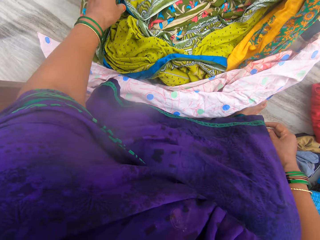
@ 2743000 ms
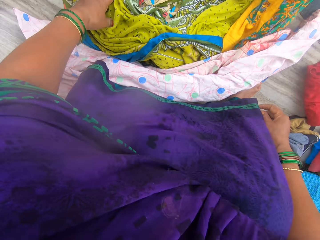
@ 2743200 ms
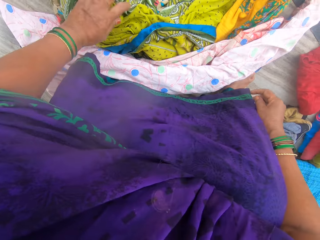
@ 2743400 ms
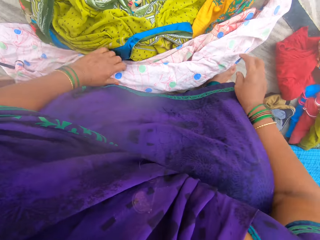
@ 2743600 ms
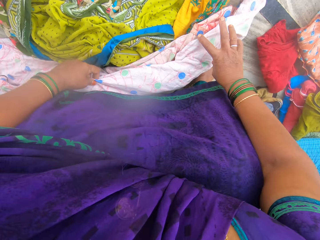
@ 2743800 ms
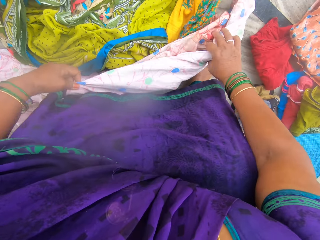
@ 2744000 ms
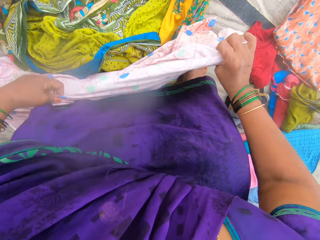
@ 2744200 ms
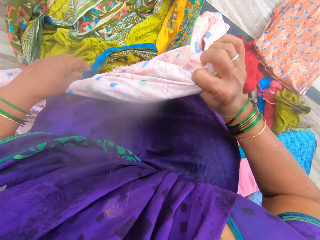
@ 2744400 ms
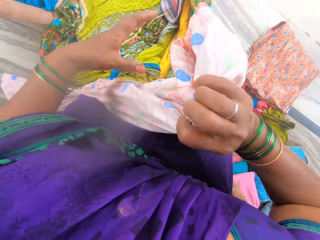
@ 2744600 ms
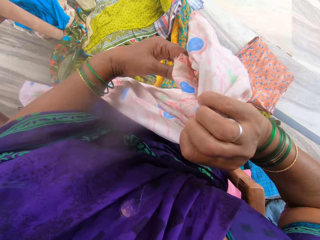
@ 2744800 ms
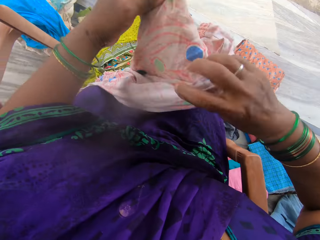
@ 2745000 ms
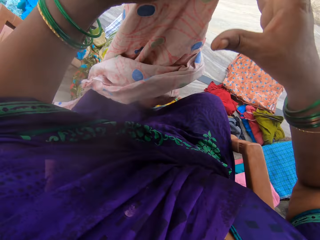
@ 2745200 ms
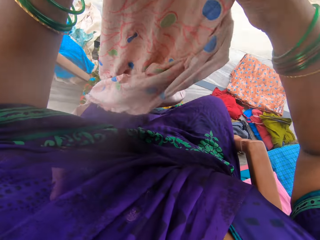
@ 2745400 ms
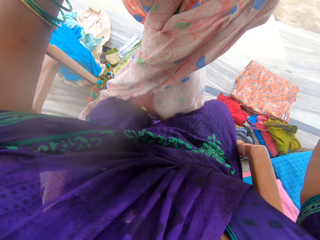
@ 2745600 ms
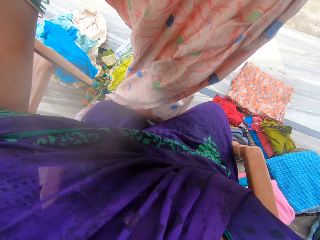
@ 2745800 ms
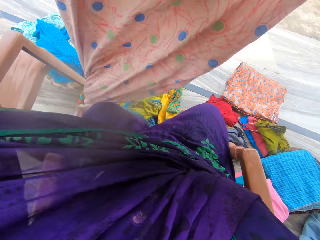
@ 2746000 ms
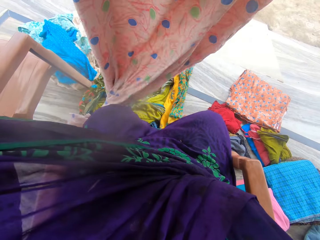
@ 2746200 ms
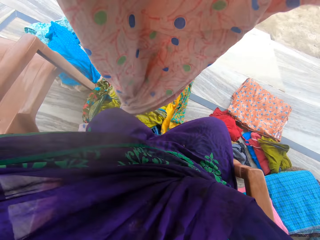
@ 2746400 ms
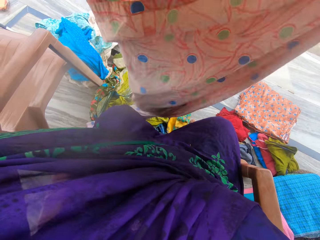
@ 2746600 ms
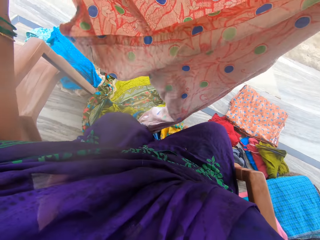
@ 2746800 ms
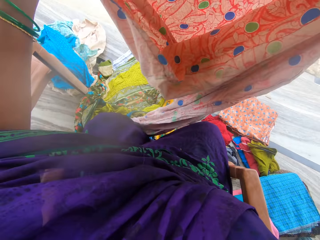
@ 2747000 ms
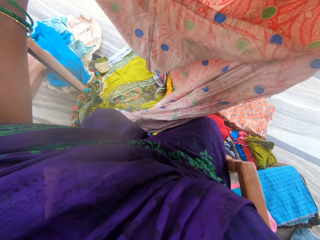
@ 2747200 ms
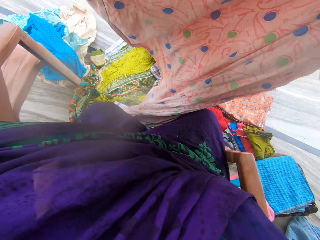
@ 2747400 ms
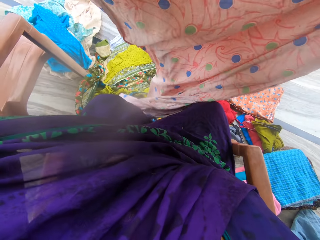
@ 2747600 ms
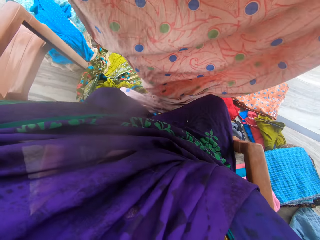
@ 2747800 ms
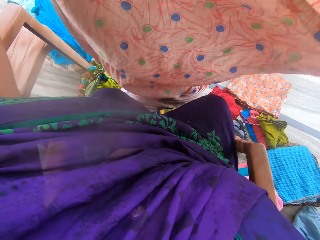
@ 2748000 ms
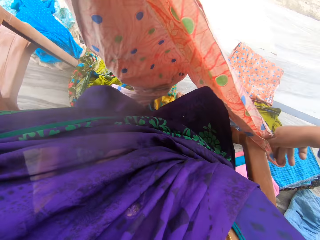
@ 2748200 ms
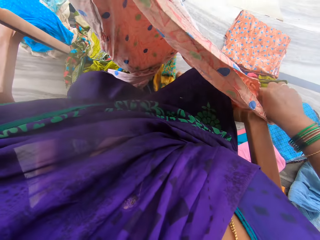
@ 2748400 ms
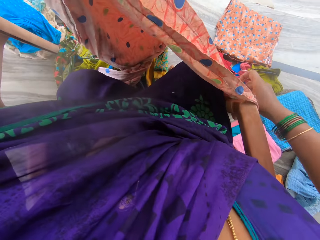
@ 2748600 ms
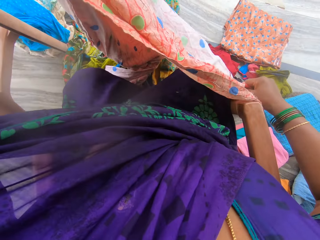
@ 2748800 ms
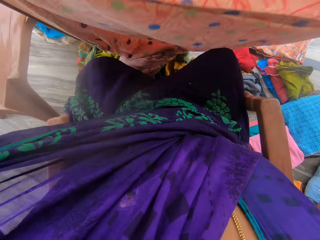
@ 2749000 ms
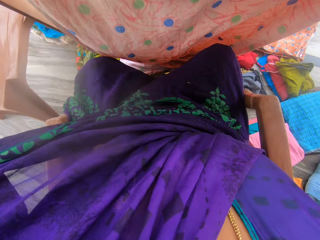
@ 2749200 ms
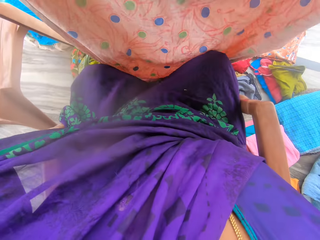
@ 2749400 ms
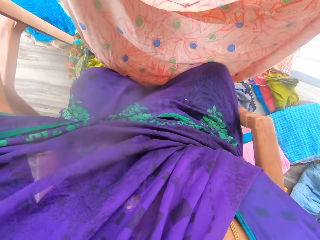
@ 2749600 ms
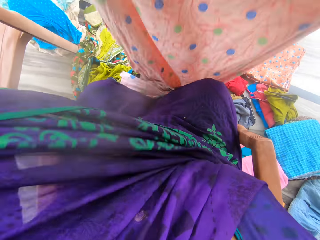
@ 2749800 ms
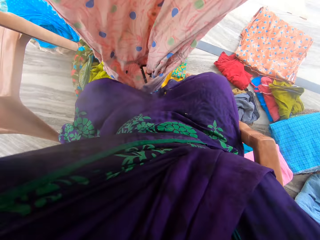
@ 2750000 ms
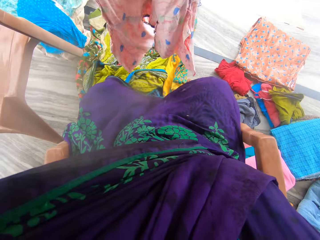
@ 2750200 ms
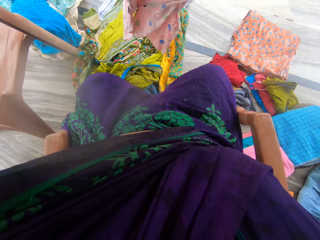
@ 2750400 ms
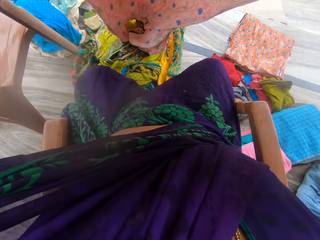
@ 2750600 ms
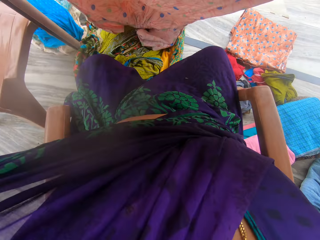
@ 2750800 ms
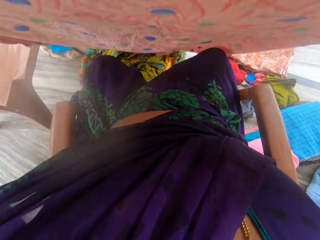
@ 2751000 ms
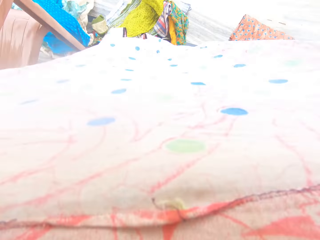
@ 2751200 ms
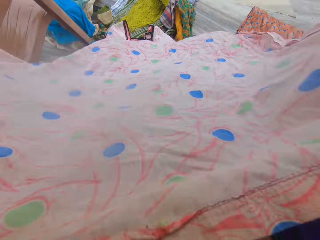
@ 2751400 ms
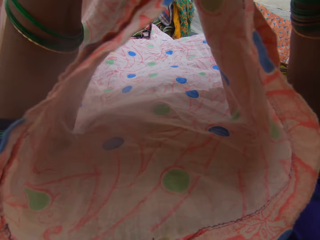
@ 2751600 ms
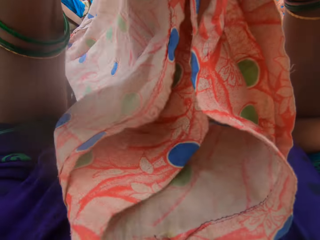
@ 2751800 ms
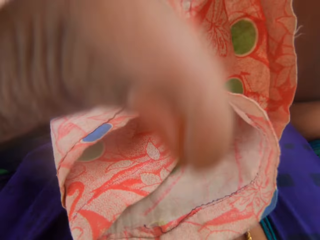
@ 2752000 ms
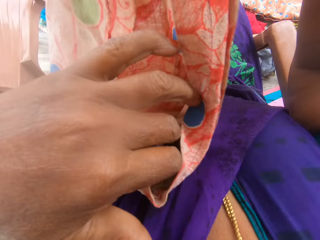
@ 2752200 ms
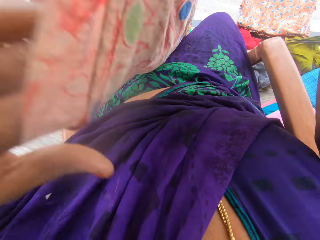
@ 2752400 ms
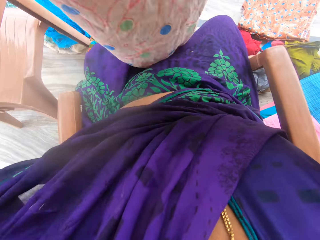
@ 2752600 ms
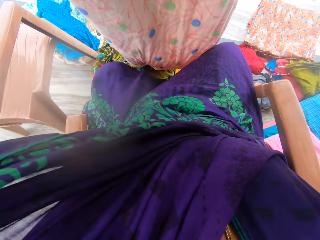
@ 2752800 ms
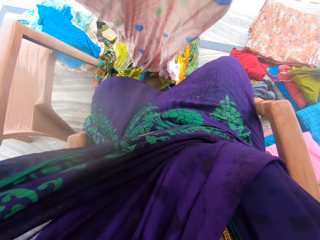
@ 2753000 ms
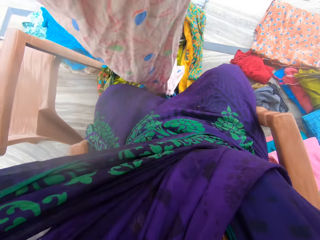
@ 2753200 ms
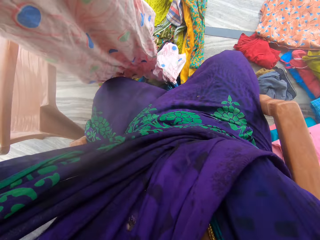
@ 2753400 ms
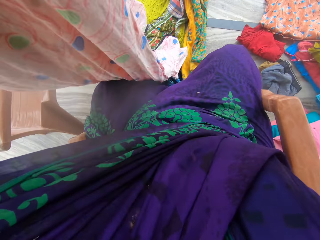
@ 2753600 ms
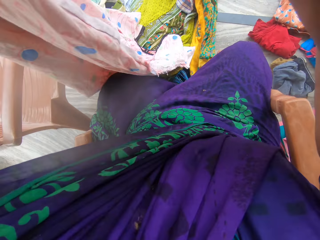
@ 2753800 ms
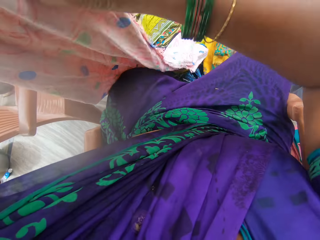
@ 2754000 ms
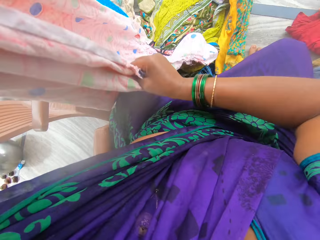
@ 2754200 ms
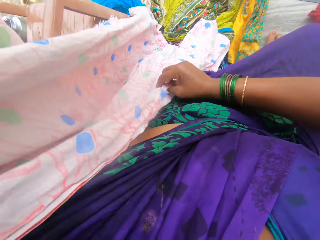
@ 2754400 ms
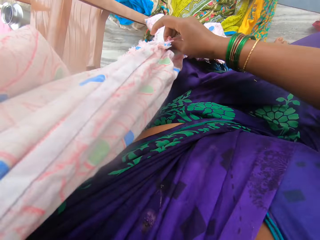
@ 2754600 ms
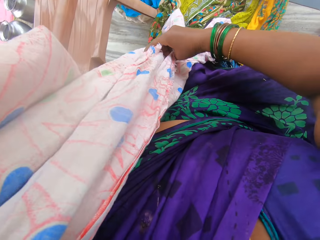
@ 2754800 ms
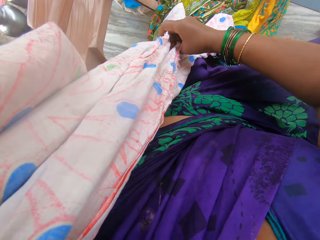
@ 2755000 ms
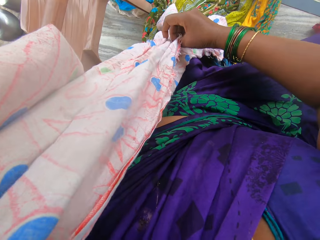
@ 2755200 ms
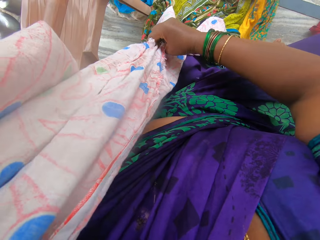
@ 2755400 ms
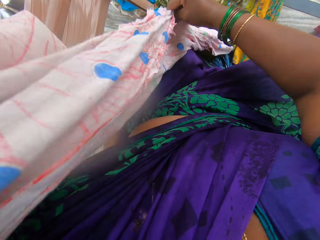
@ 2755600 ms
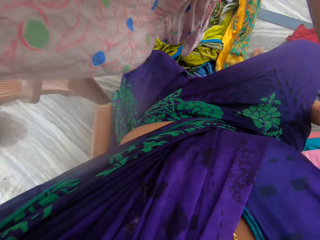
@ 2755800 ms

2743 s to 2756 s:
The camera wearer checks for the second cloth with her left hand. She picks the second cloth from the clothes on the floor with her hands. She straightens the second cloth with her right hand. She folds the second cloth with her hands.

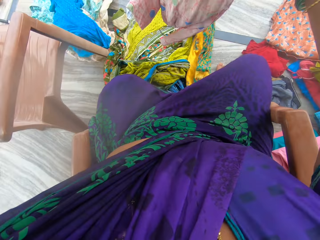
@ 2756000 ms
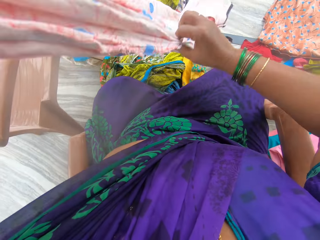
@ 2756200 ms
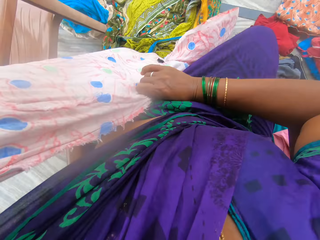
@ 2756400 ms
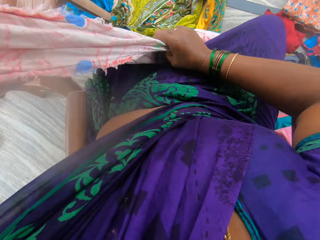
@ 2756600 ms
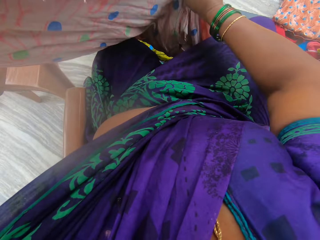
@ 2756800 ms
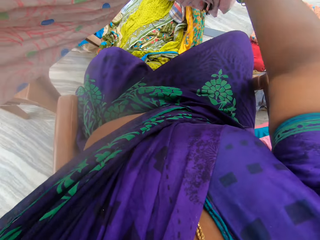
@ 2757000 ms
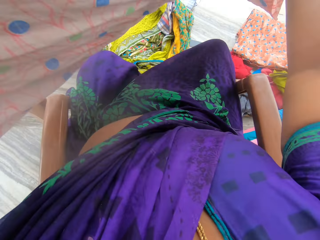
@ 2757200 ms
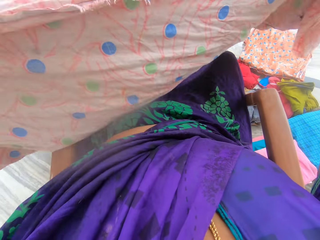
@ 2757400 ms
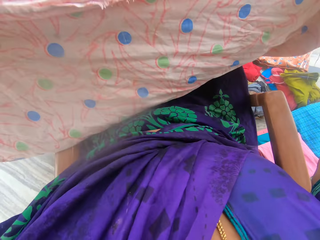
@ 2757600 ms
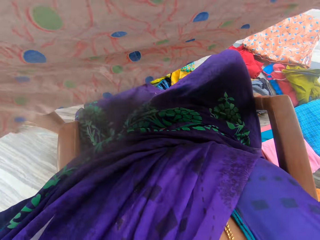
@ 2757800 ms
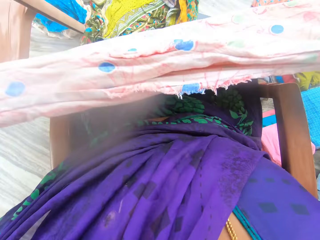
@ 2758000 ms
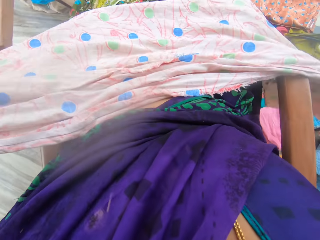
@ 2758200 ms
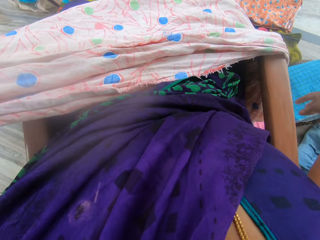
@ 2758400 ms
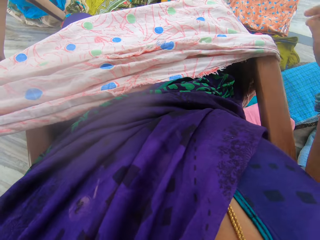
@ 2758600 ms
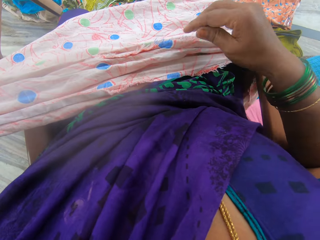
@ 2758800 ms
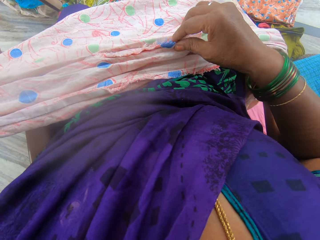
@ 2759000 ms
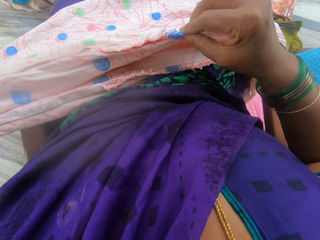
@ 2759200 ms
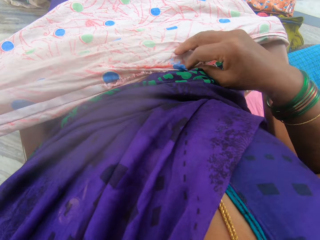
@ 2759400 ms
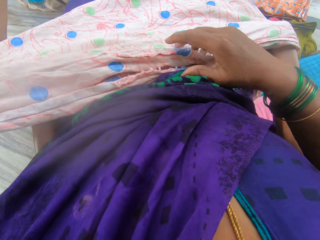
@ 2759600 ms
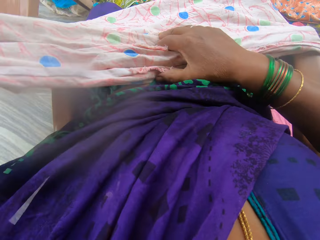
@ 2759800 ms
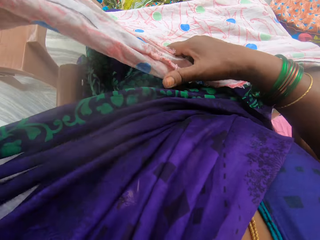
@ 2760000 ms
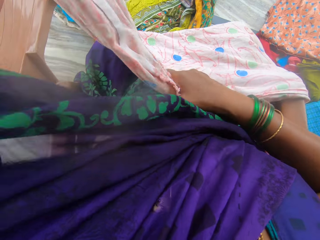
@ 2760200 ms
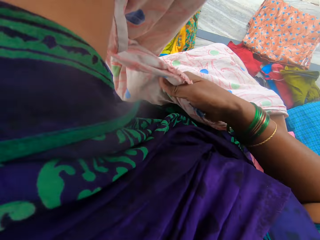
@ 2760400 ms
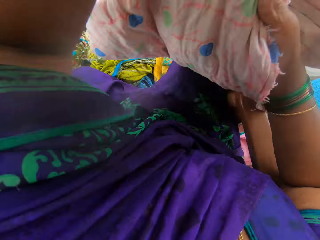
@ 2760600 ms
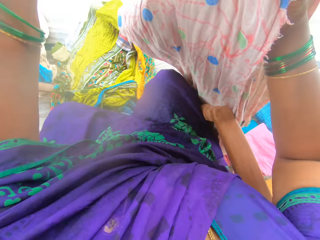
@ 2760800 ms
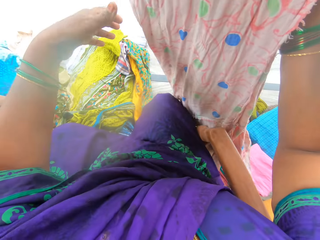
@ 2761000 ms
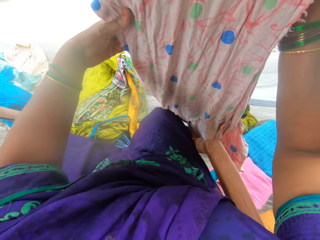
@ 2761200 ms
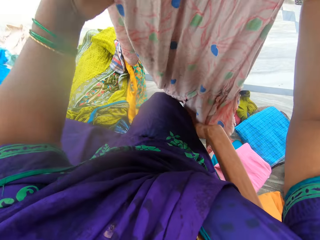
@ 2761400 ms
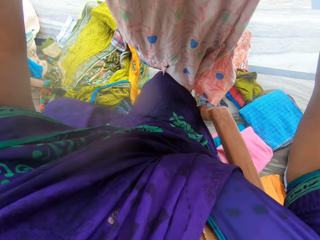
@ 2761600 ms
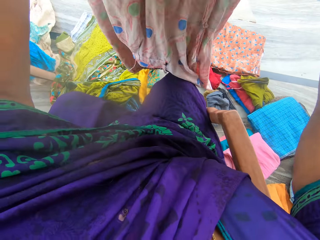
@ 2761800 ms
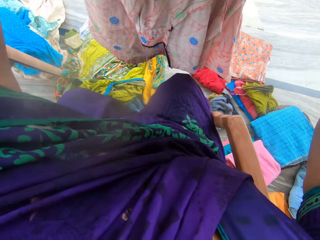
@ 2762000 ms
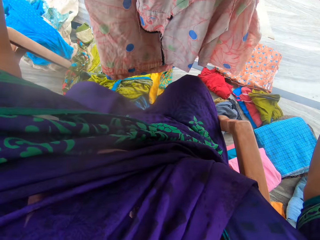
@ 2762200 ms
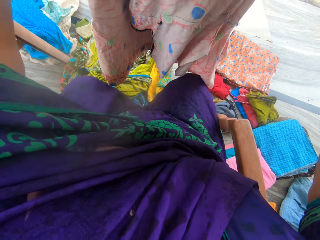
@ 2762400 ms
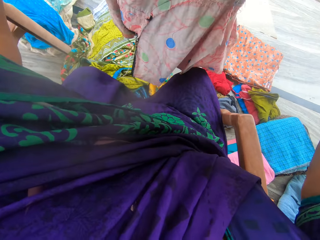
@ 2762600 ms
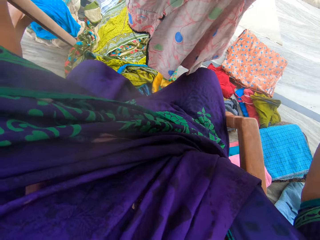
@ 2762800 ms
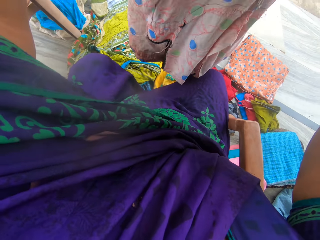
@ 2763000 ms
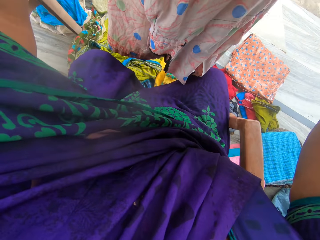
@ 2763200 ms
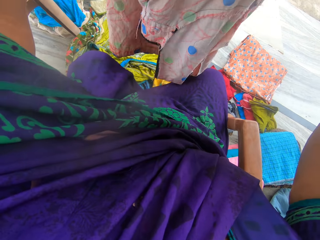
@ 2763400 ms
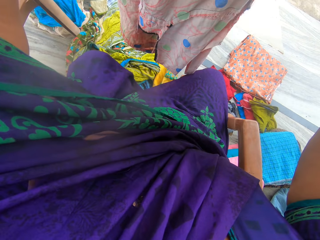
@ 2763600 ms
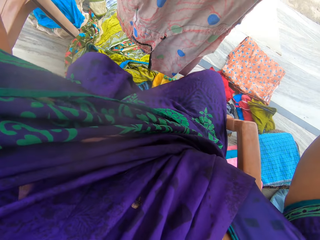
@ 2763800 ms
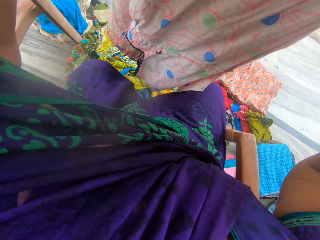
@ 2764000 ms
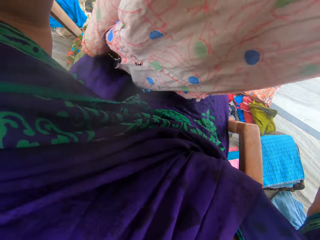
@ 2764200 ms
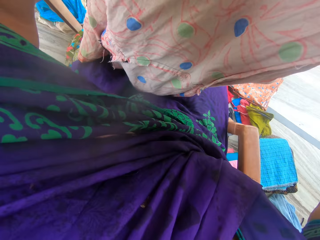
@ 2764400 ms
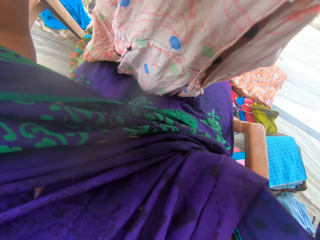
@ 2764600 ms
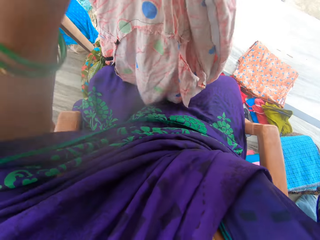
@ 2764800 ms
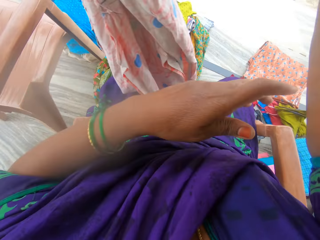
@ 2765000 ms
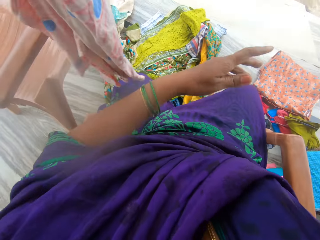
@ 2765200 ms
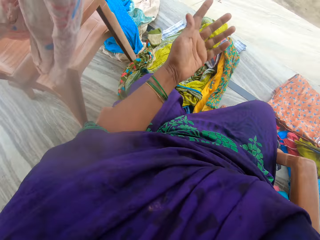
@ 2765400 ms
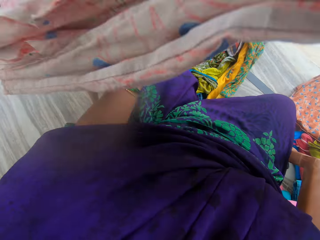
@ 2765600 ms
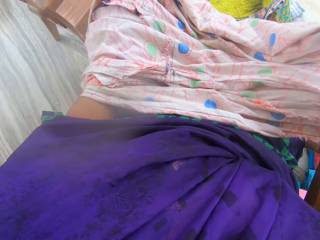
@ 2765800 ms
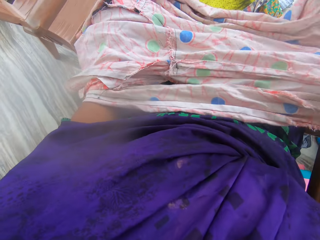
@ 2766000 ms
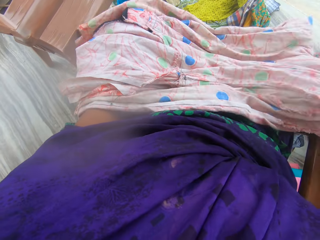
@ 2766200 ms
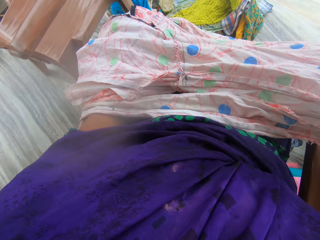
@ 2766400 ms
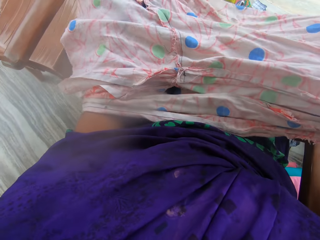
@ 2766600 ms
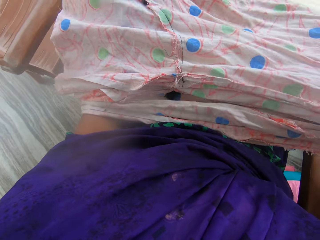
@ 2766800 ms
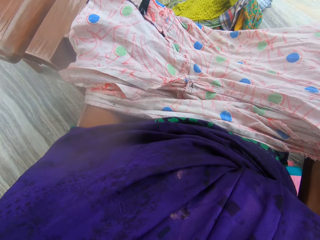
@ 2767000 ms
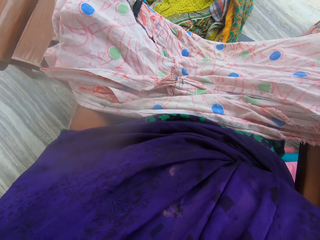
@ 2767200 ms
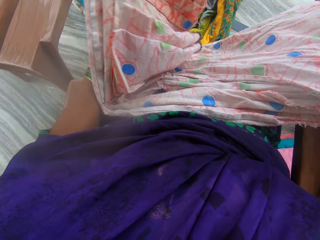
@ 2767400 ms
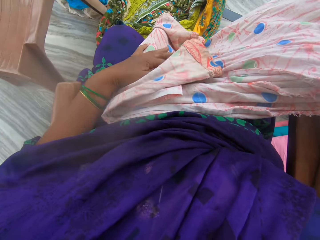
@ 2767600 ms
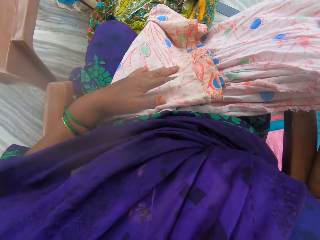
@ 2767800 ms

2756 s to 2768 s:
The camera wearer puts the second cloth on her thighs with her hands. She adjusts the second cloth with her right hand. She folds the second cloth with her hands.
